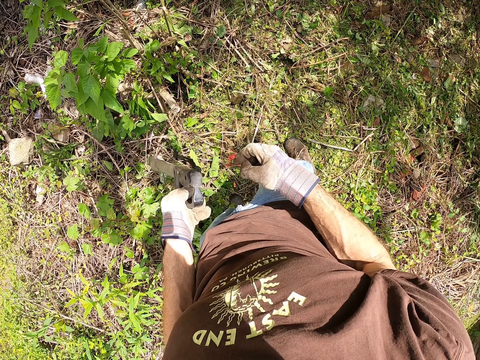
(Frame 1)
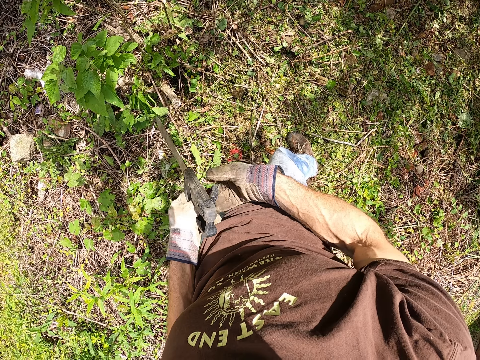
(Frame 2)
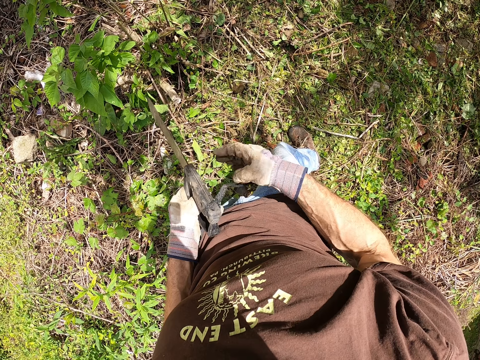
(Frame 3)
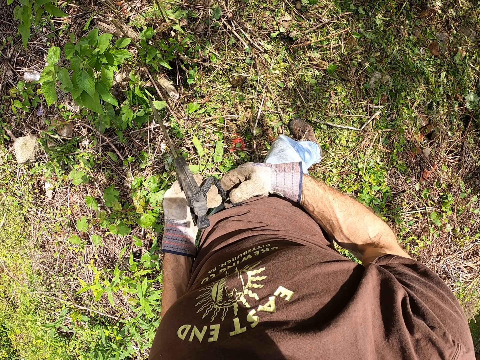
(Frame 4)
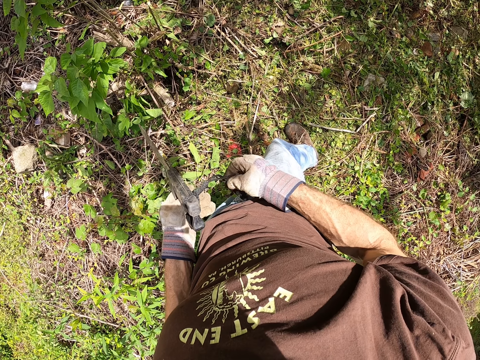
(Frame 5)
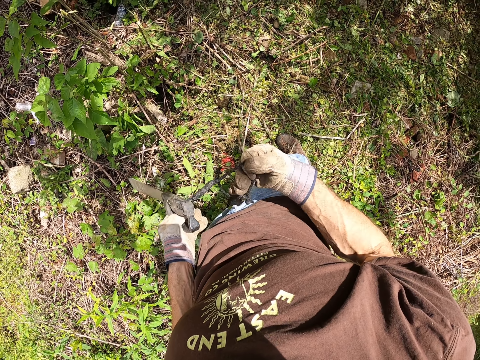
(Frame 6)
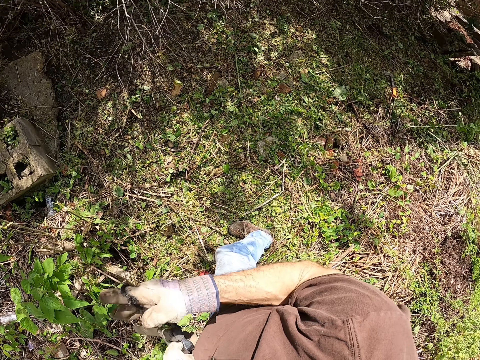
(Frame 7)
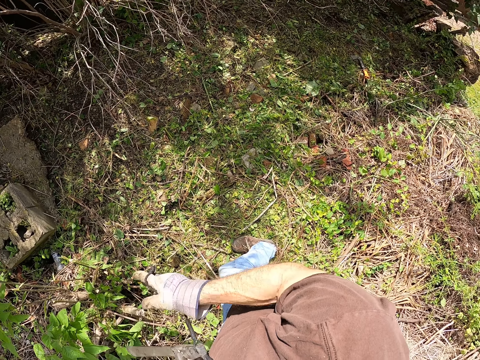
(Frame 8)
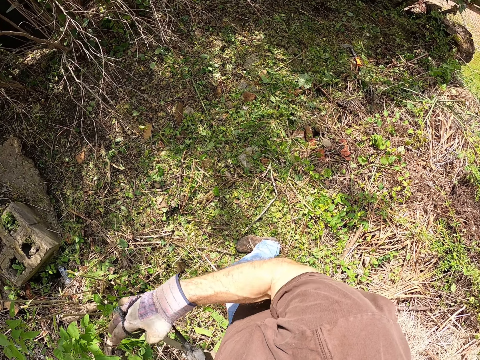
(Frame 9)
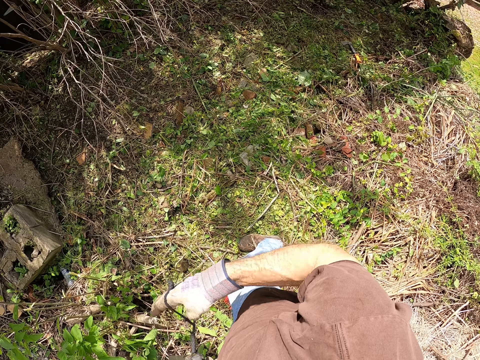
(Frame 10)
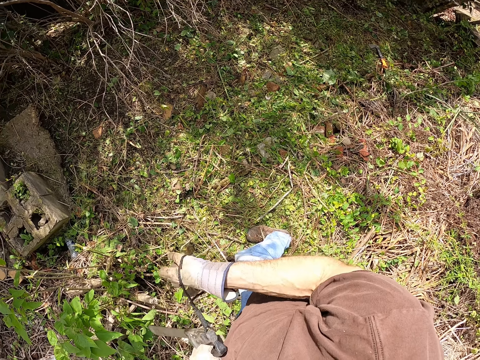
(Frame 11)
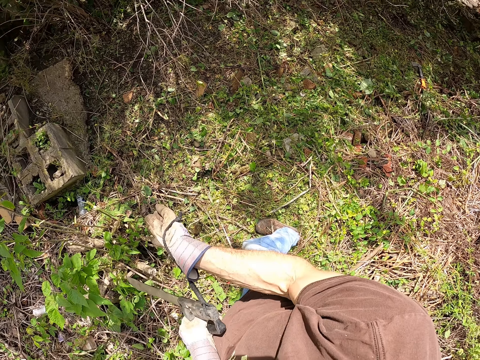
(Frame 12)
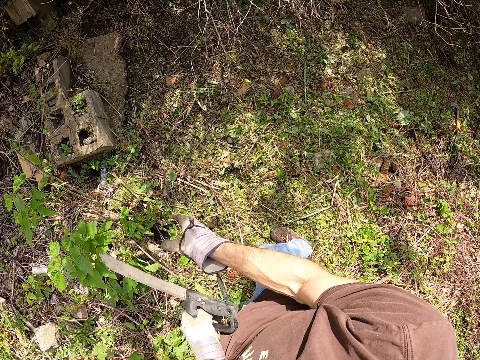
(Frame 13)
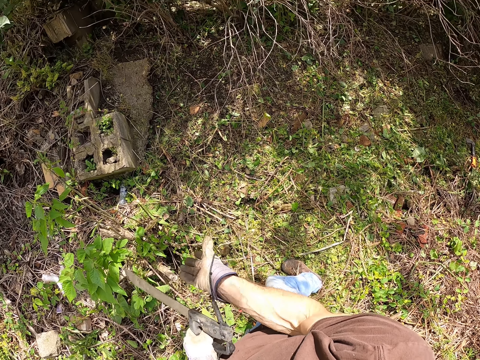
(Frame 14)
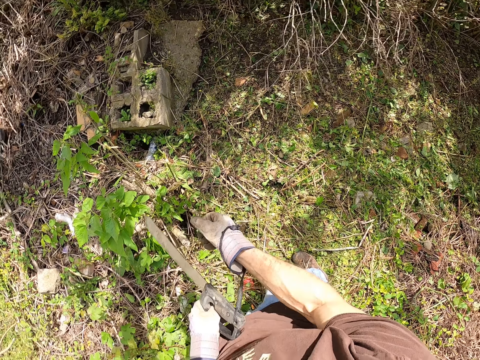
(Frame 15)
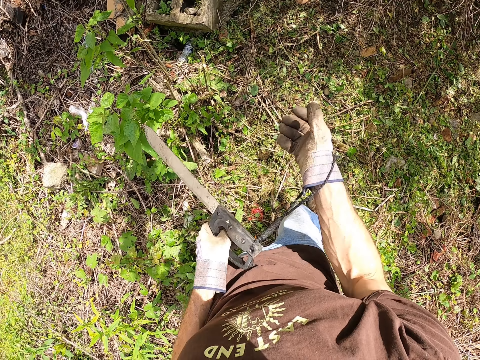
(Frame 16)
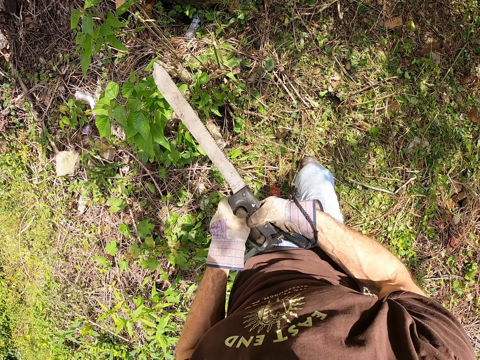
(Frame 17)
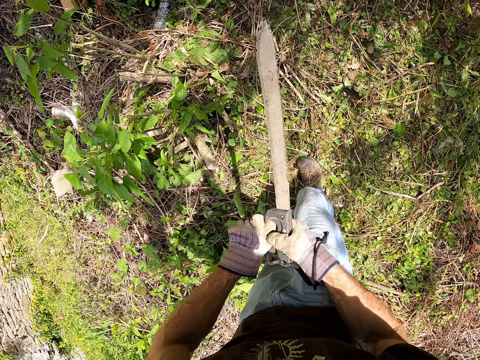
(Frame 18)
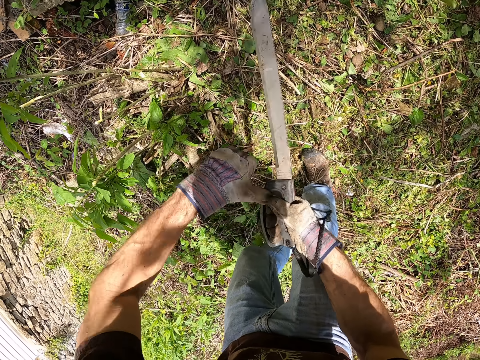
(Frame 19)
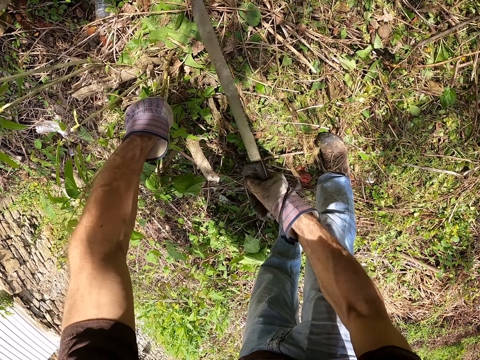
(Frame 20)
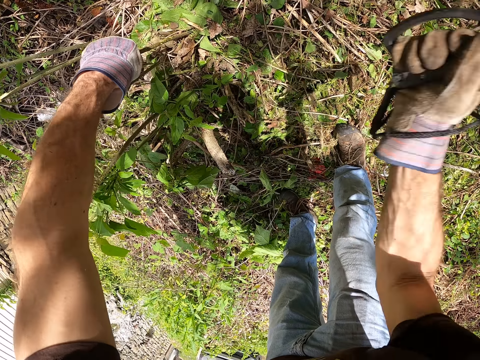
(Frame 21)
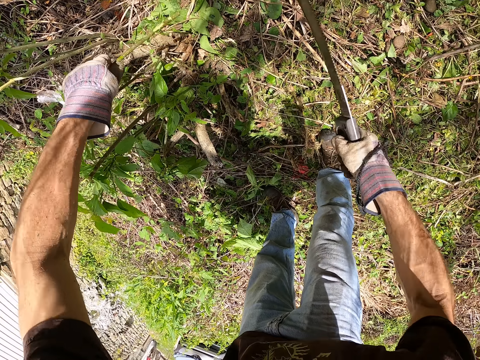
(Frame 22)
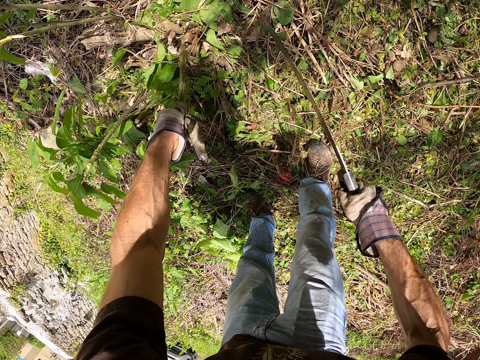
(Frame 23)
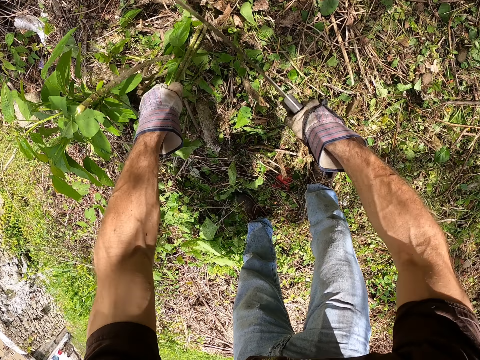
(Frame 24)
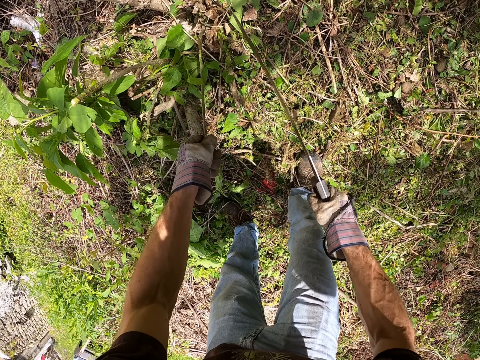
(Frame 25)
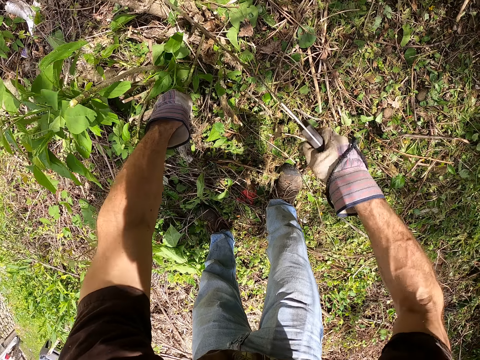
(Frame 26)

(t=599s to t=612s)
The camera wearer pulls the machete thread. He pulls his hand off the machete thread. He pulls the saw thread. He holds the machete strings. He puts his hand in the machete thread. He puts the hands in between the strings. He switches the machete to the other hand. He pulls the plants. He cuts the plants with the machete.

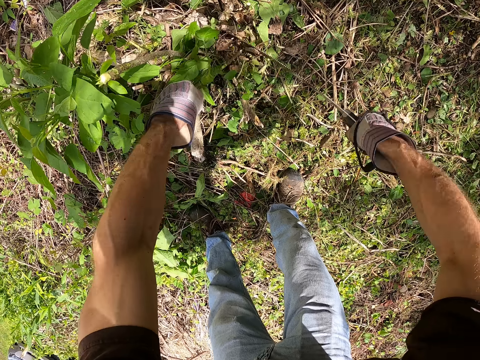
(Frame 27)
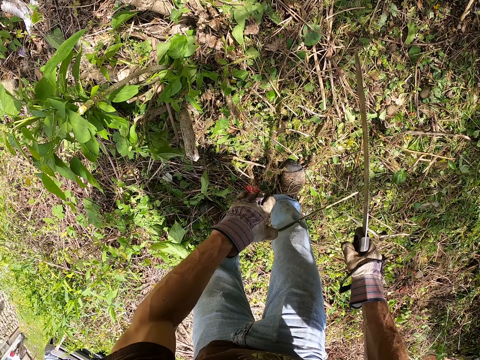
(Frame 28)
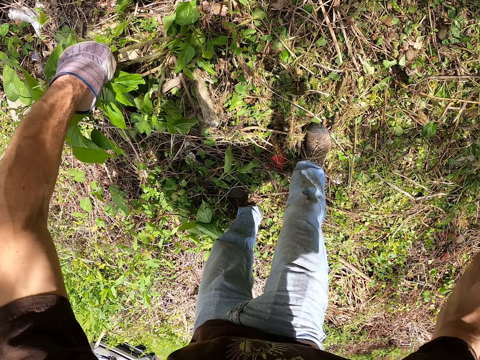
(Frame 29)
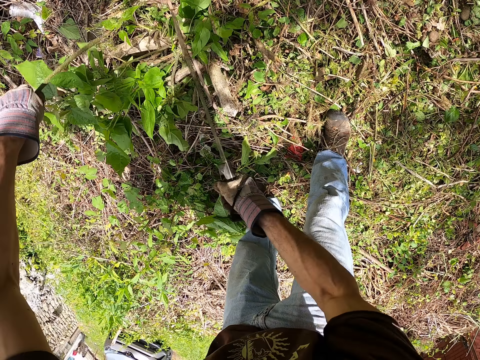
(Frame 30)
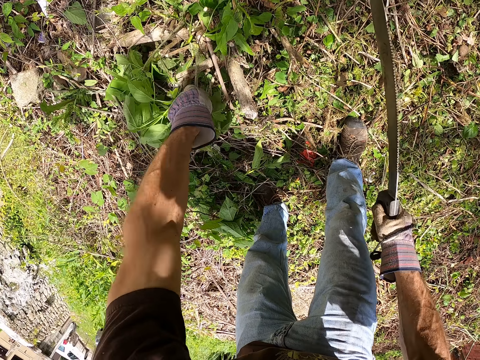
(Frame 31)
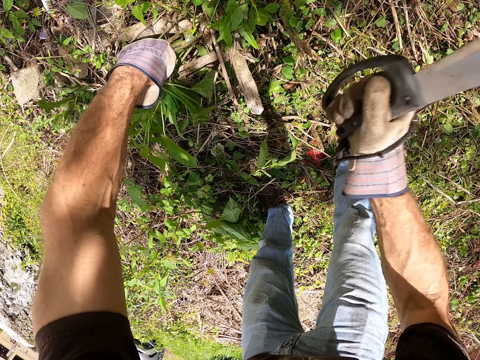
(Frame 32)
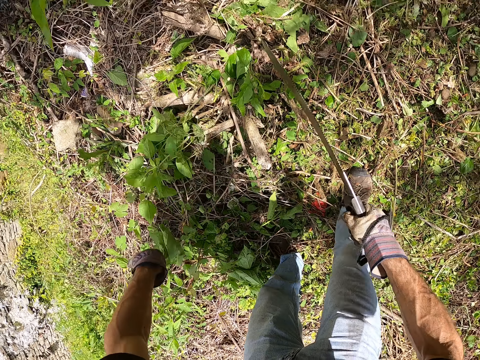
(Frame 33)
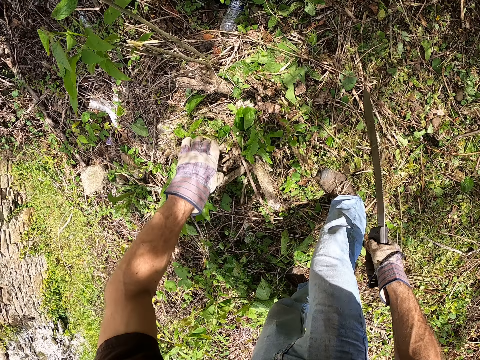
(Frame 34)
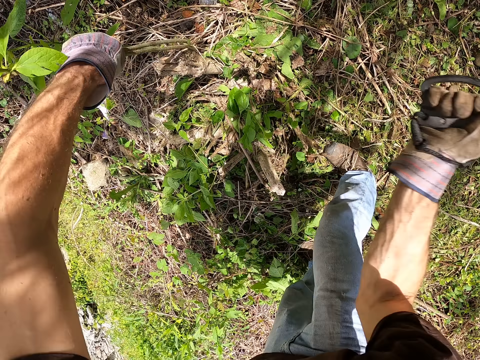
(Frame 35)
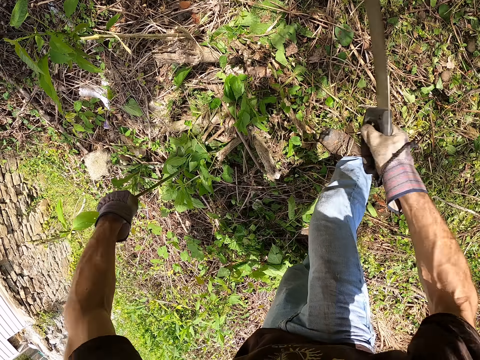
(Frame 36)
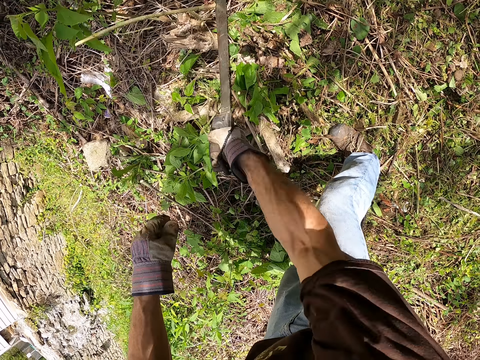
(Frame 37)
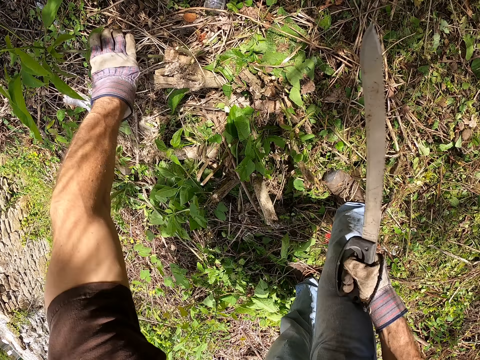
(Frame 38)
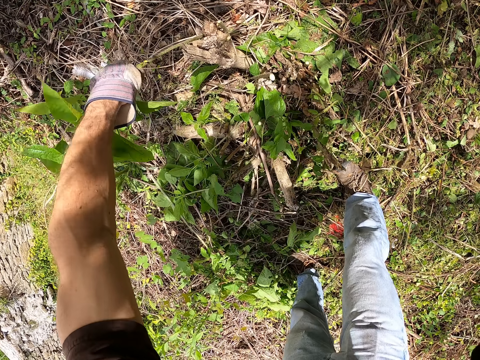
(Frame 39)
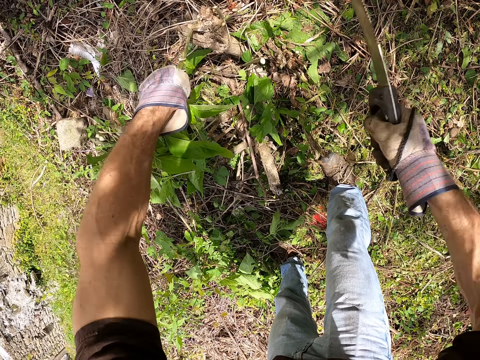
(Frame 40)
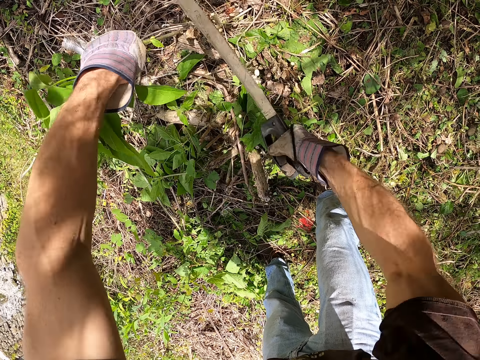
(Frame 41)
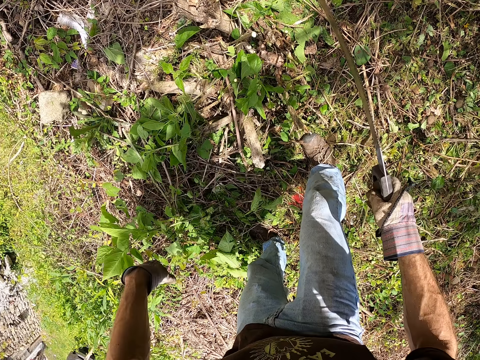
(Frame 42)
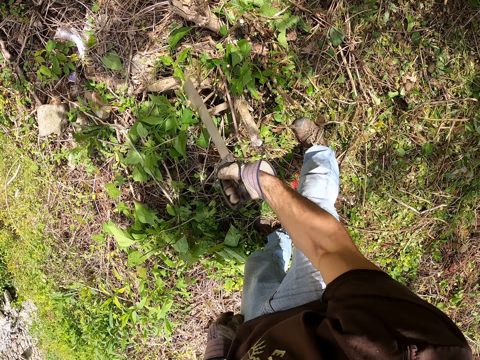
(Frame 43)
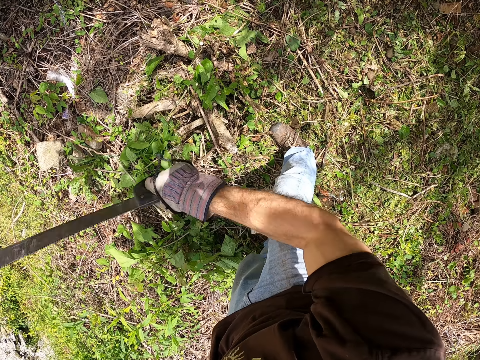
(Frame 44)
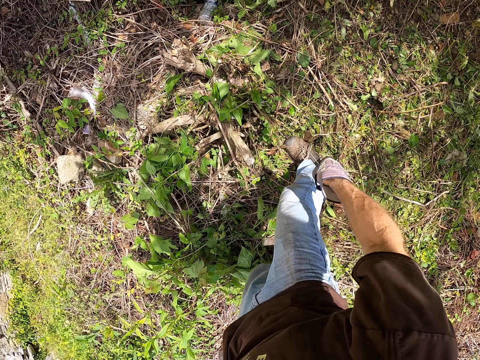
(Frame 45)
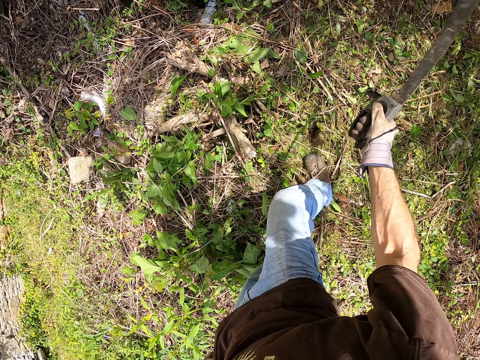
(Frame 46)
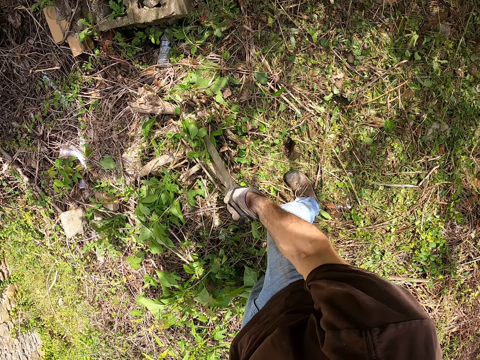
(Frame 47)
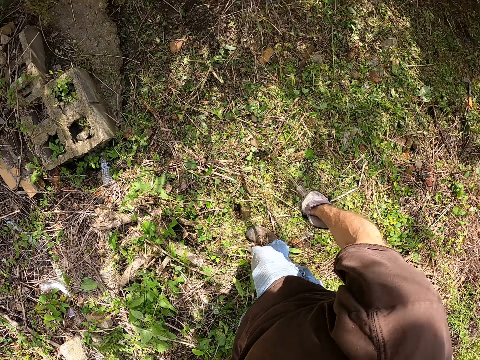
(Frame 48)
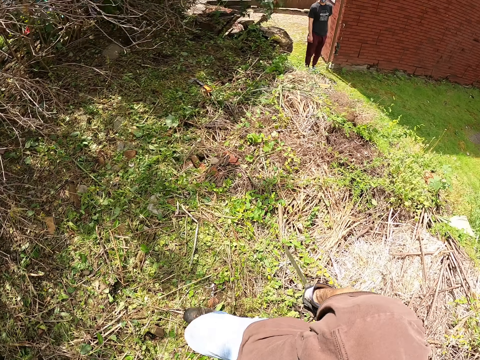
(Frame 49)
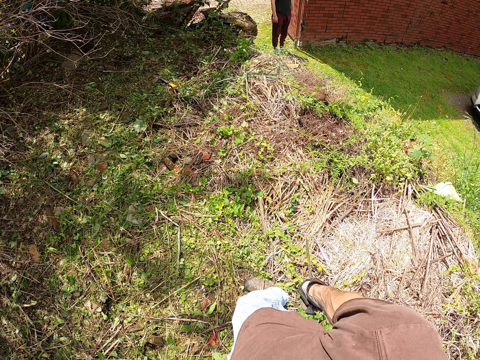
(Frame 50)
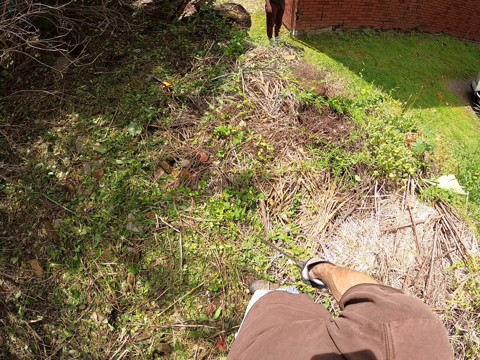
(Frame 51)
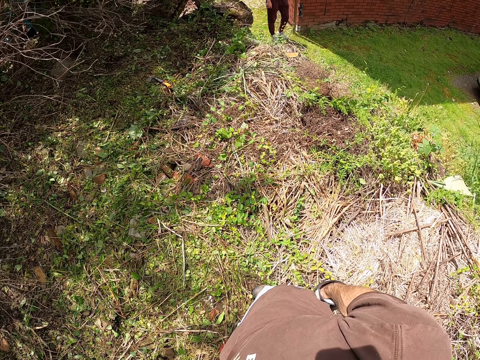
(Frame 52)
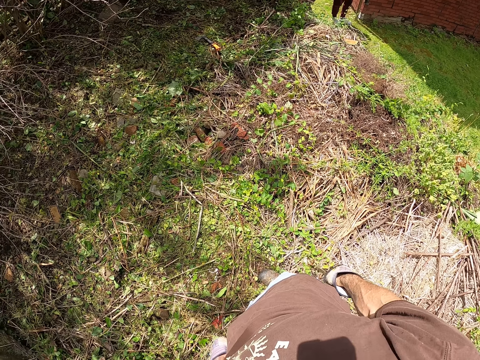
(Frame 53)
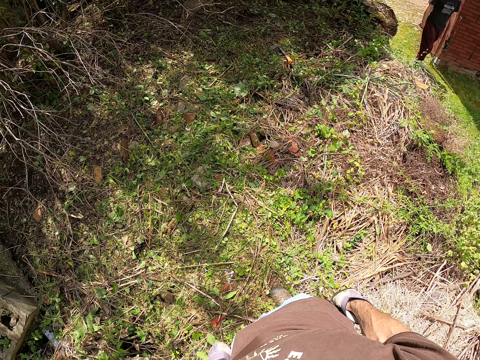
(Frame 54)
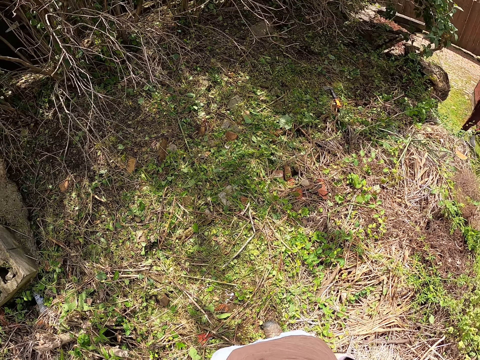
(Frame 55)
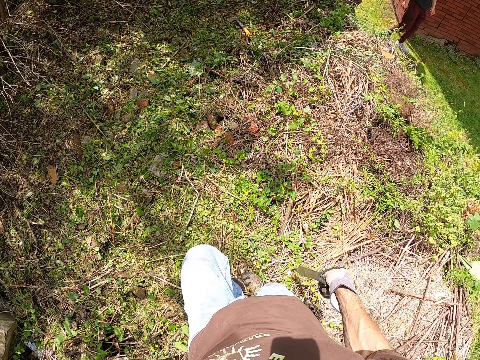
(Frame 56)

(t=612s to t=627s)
The camera wearer throws the plants aside. They hold the plants. They cut the plants with the machete. They pick the plant. They cut the plants with the machete. They hold the plants. They cut the plants with the machete. They throw the plant aside. They cut the plants with the machete. They hold the plant. They cut the plants with the machete. They throw the plant aside. They cut the plants with the machete. They walk on the grass. They look around.
